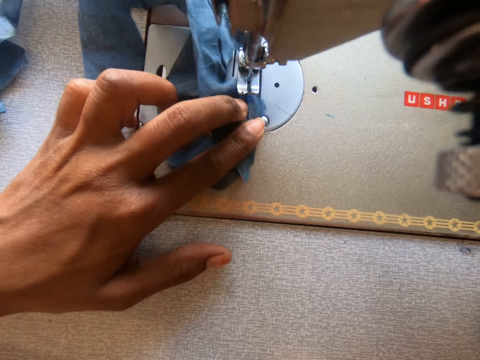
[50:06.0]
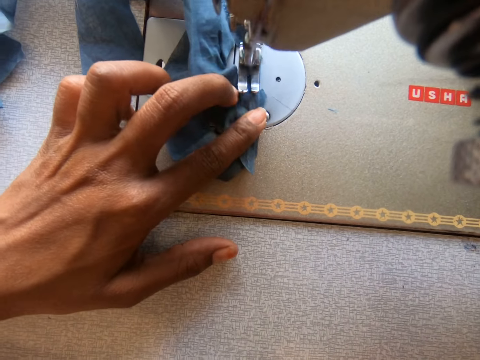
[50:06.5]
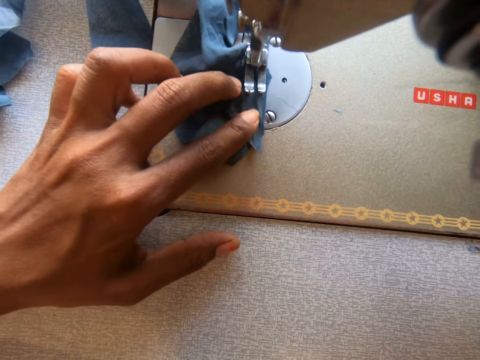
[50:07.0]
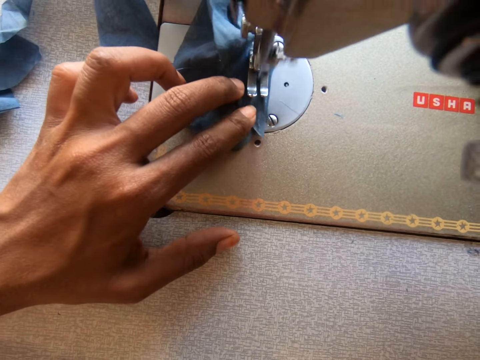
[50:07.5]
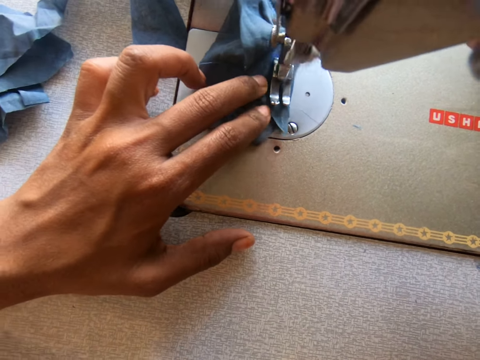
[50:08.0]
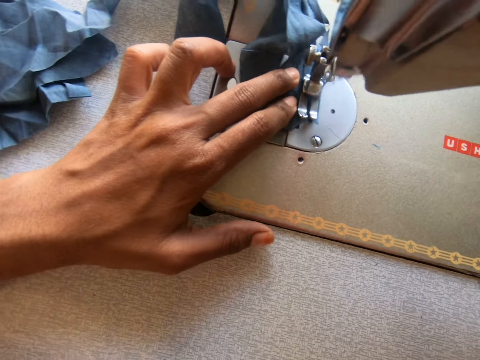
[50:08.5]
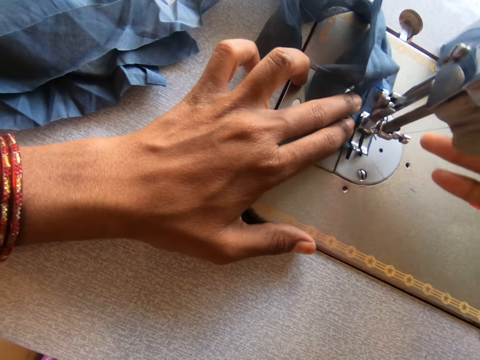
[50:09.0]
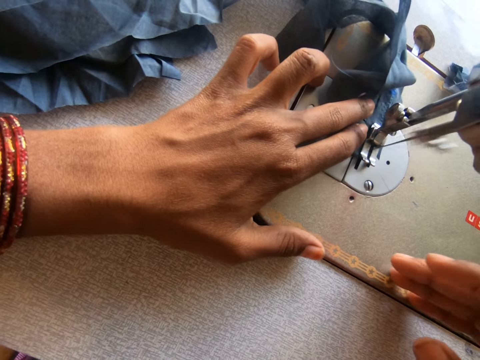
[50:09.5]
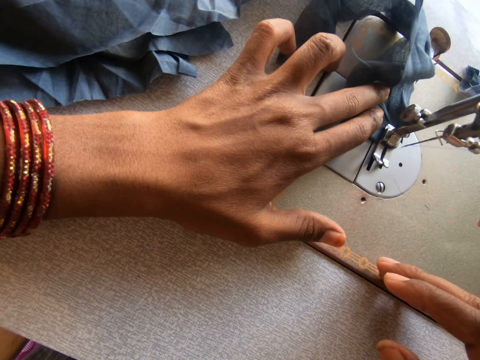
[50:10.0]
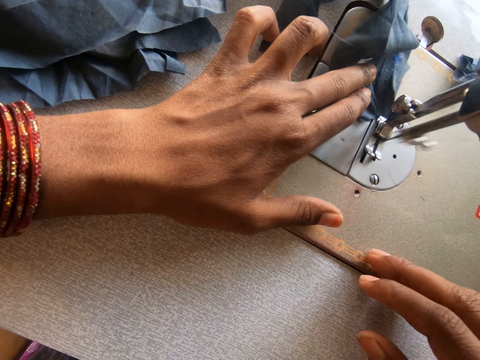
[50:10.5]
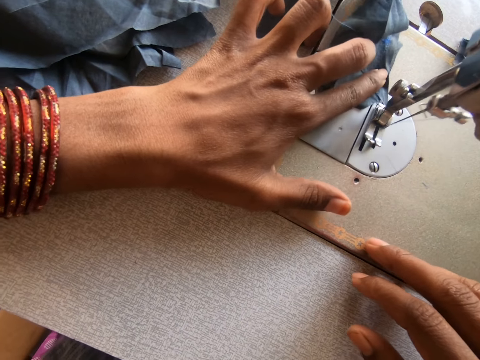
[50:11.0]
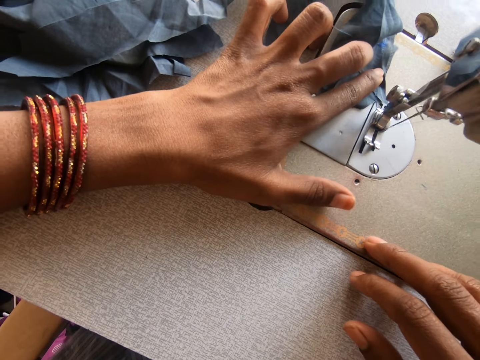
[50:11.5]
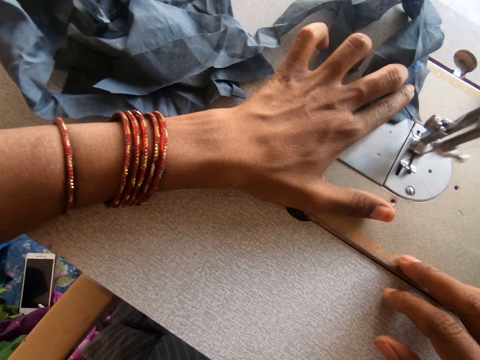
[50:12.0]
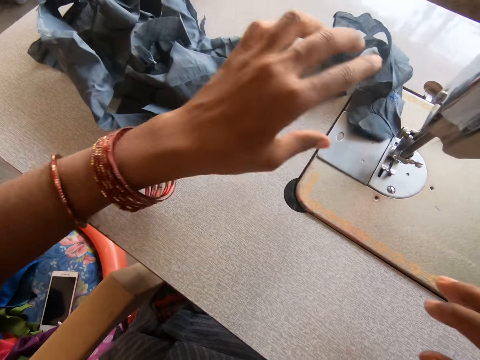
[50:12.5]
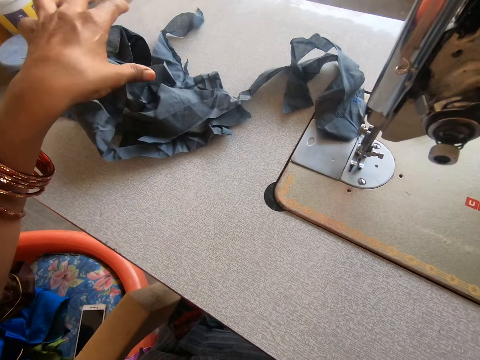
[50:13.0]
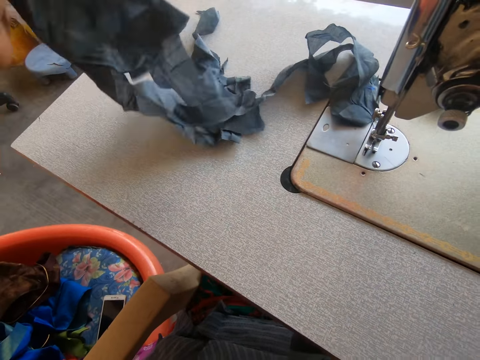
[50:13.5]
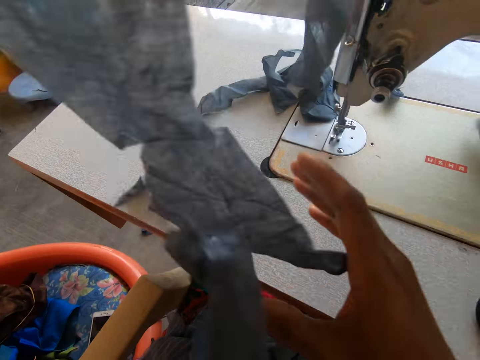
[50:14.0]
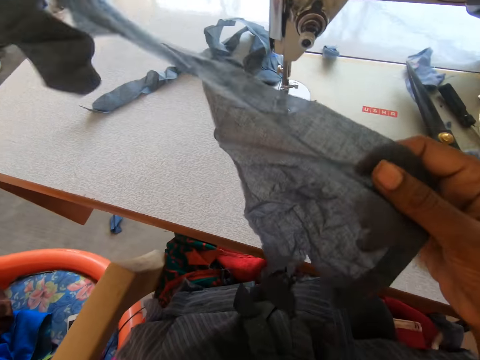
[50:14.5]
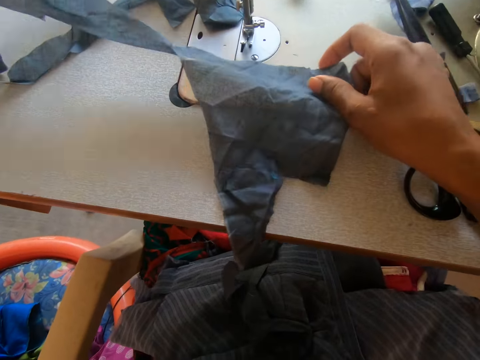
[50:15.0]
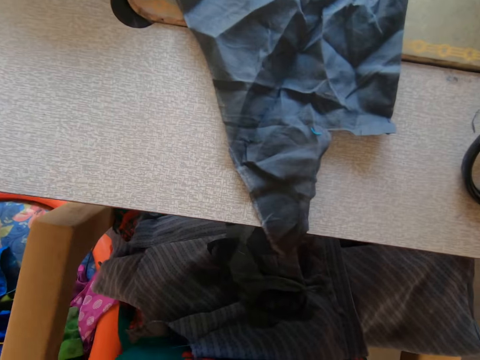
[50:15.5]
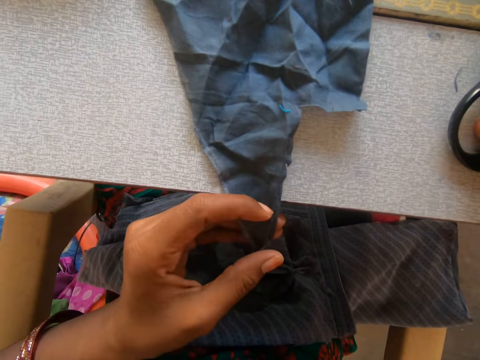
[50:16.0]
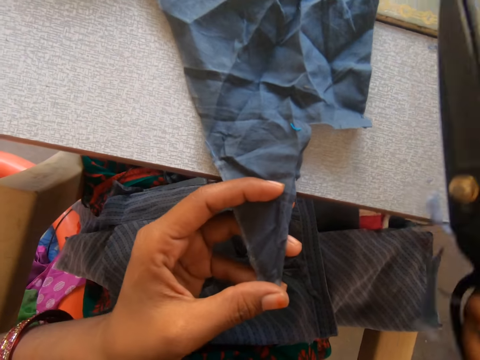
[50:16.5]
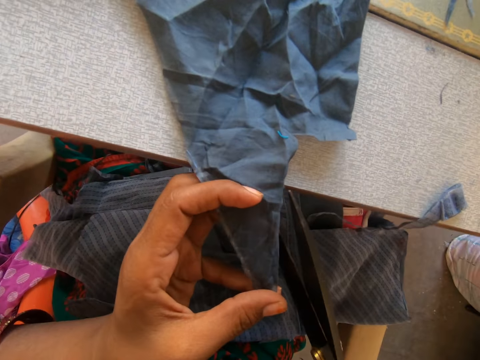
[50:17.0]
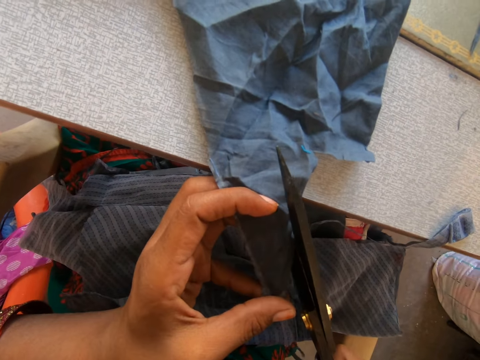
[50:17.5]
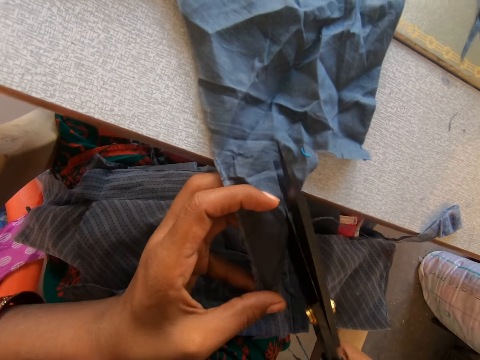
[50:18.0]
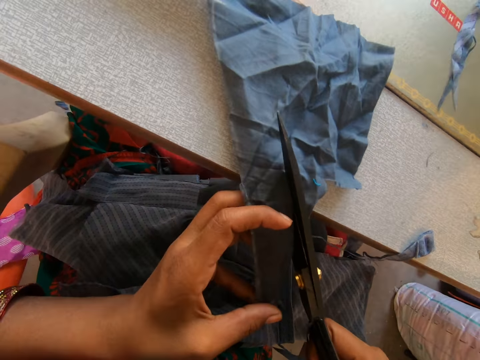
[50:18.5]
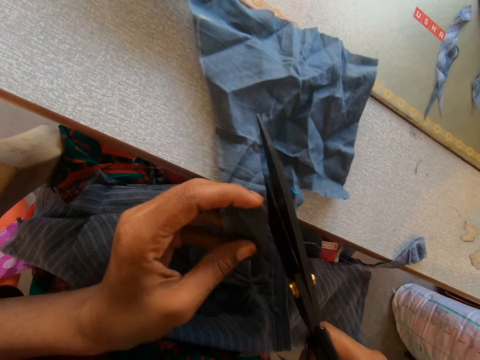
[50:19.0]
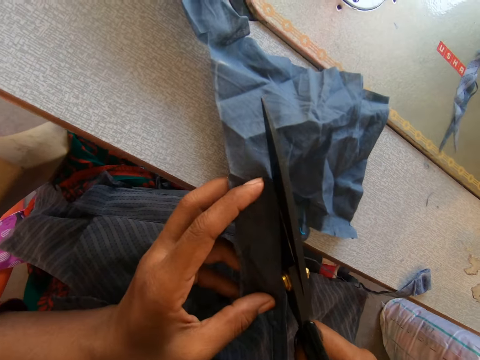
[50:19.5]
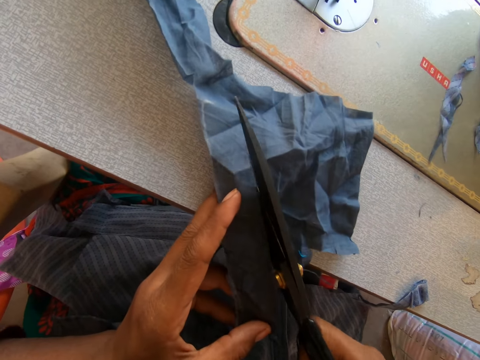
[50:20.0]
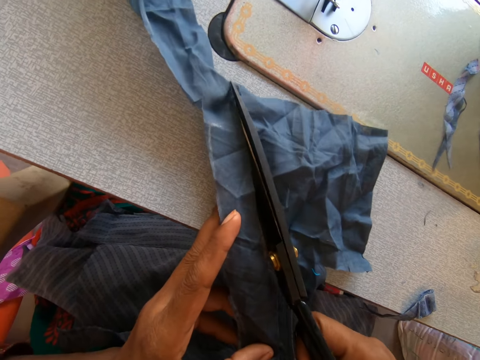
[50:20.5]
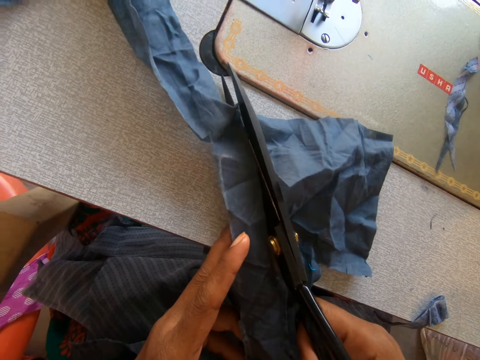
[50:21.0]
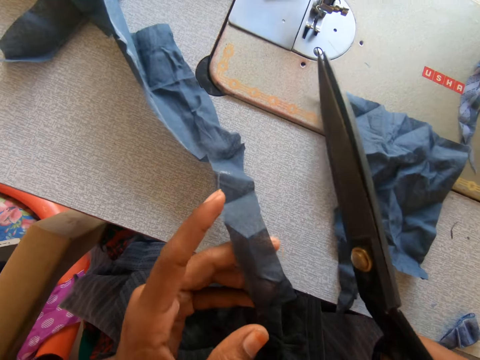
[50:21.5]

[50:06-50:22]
The camera wearer sews the fabric with the sewing machine. He holds the fabric on the sewing bed with his left hand. He picks up the fabric on the sewing table with his left hand. He holds up the fabric with both hands. He places the piece of fabric on the sewing bed with both hands. He picks up the scissors on the sewing table with his right hand. He cuts the fabric in his left hand with the scissors in his right hand.

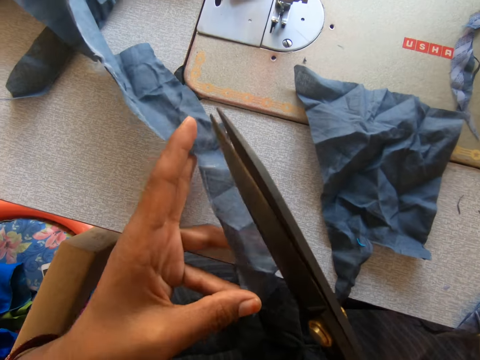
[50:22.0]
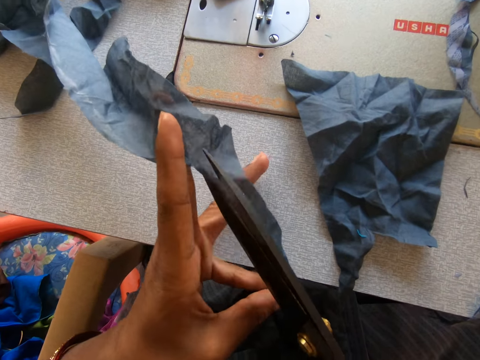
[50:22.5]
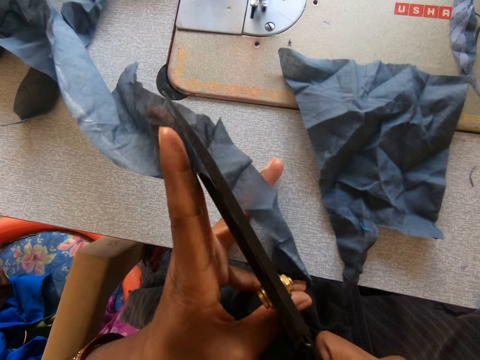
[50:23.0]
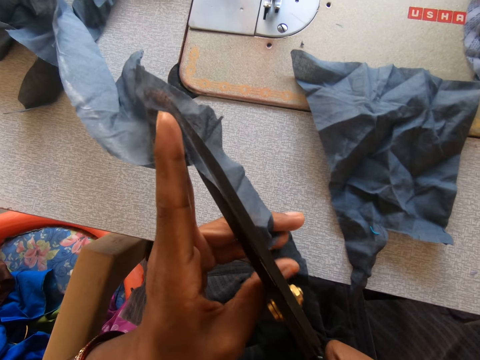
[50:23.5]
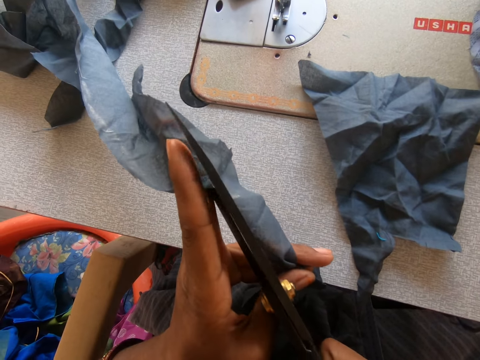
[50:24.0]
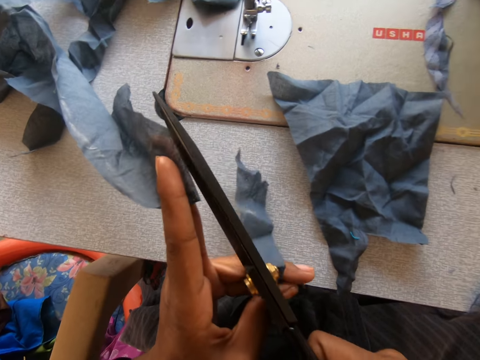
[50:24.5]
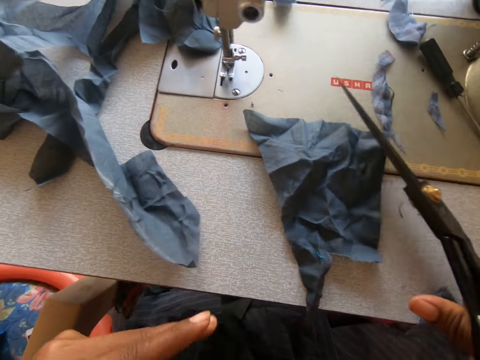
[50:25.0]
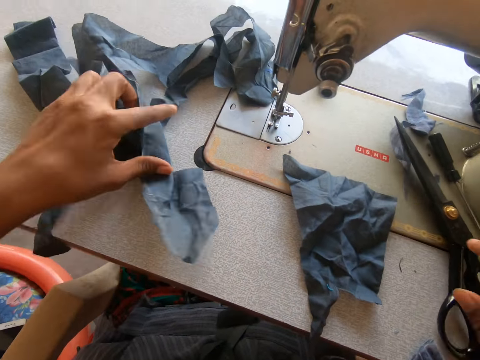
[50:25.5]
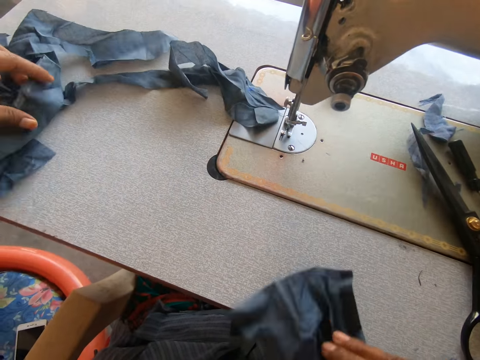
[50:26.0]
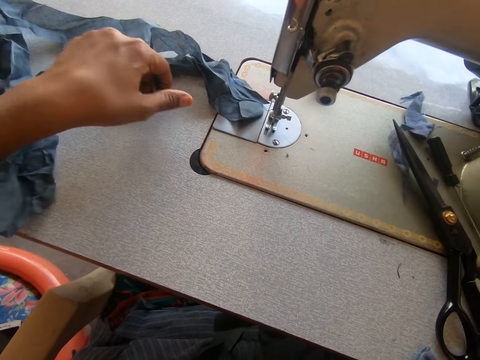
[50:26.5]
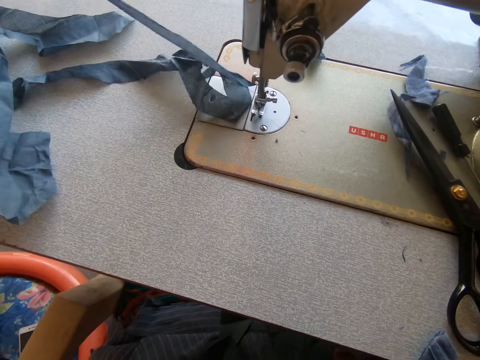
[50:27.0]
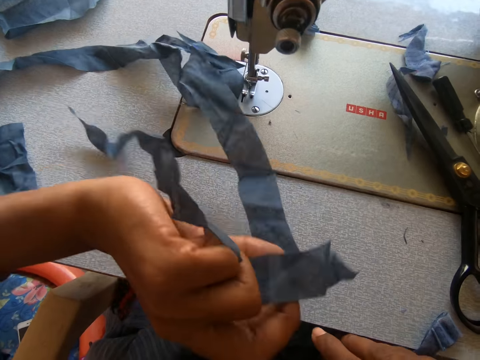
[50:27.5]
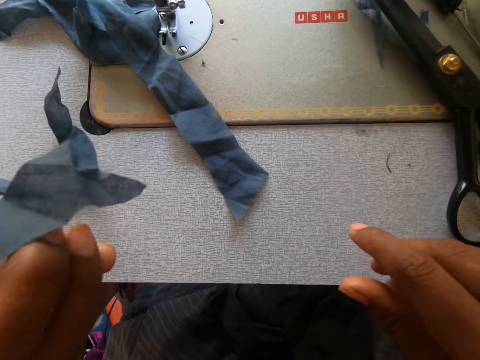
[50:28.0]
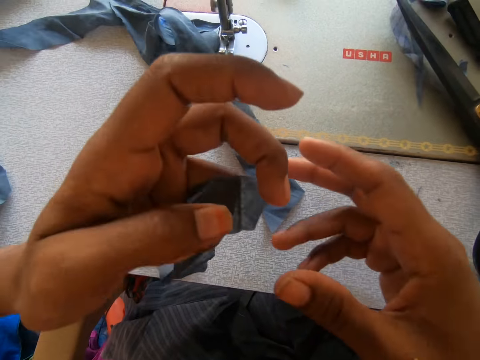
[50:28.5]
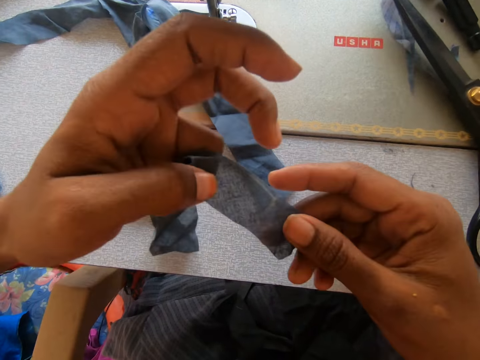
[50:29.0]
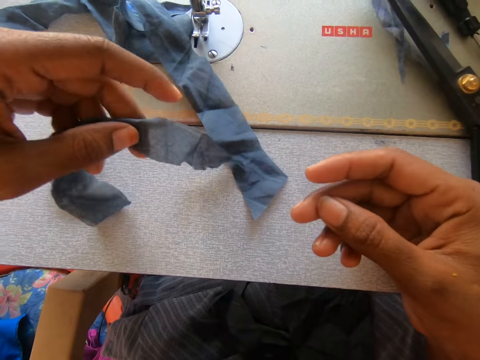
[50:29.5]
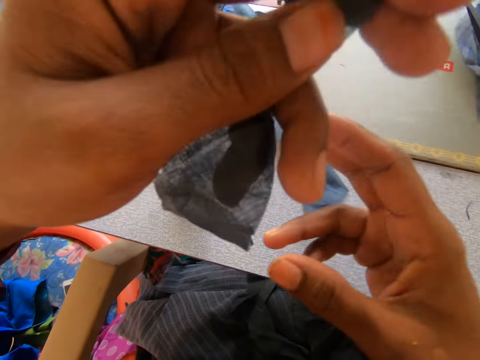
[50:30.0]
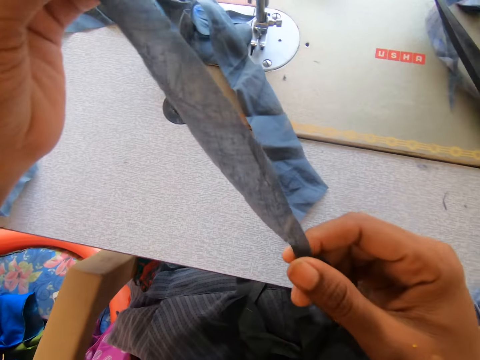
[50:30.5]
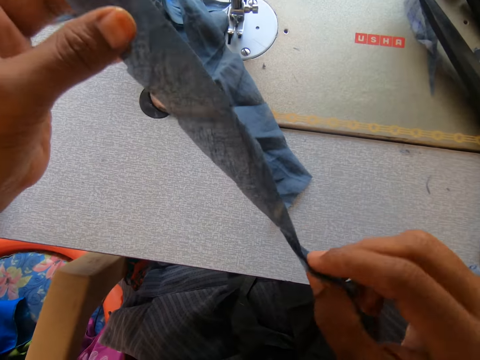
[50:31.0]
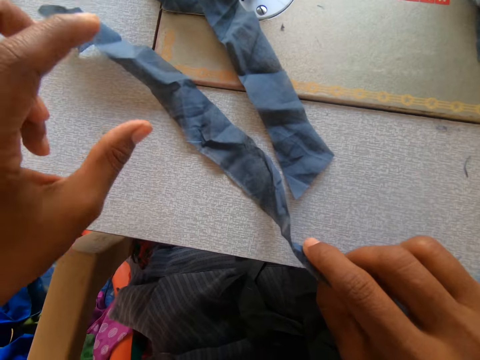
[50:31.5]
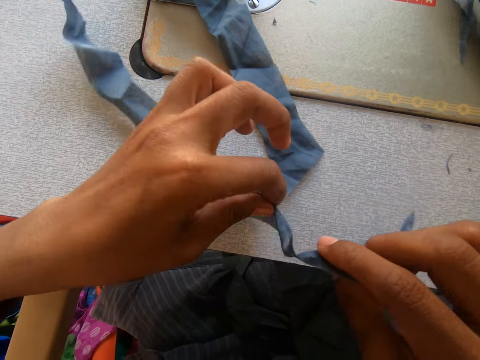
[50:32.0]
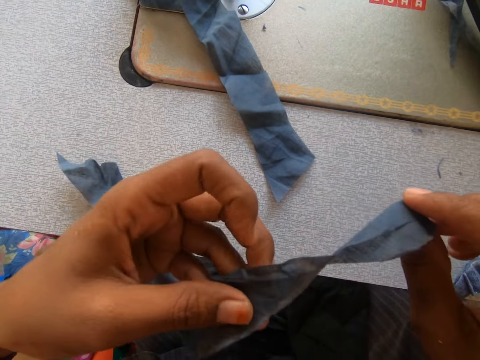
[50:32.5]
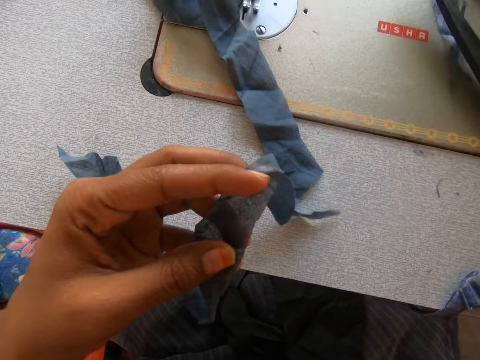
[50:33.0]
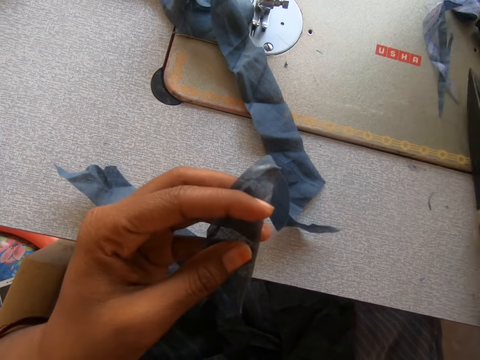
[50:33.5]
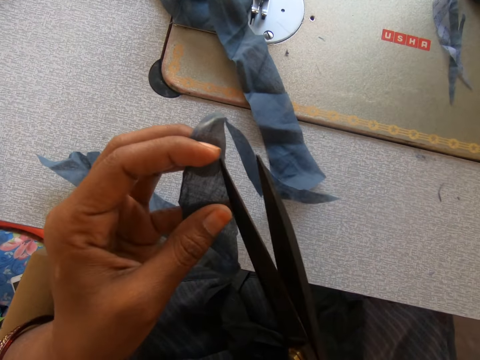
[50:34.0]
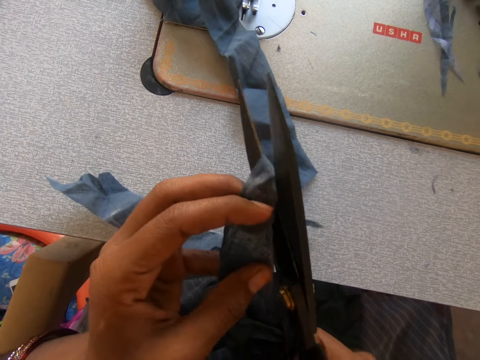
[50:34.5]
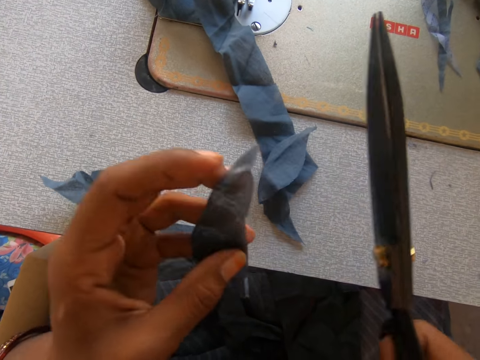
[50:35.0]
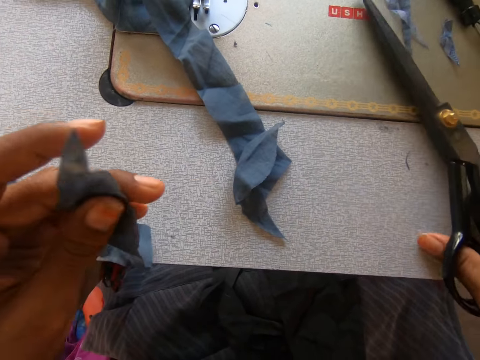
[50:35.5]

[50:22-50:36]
The camera wearer drops the scissors on the sewing table with his right hand. He moves the piece of cloth to the left with his left hand. He picks up the fabric on the sewing table with his left hand. He stretches the fabric with both hands. He adjusts the piece of cloth. He picks up the scissors on the sewing table with his right hand. He cuts the fabric in his left hand with the scissors in his right hand. He puts the scissors down.
